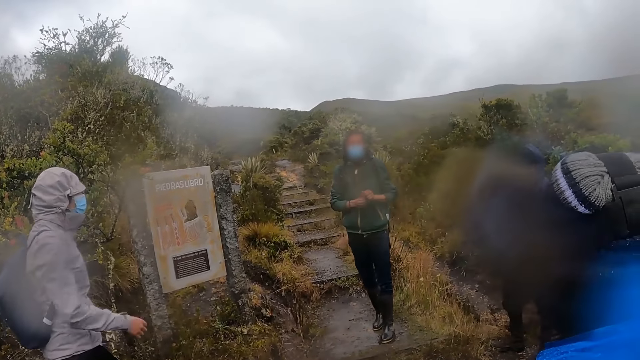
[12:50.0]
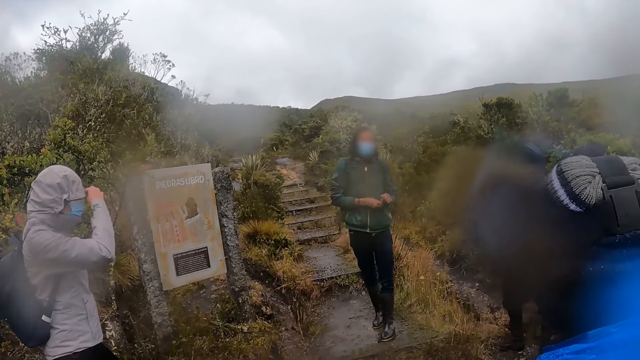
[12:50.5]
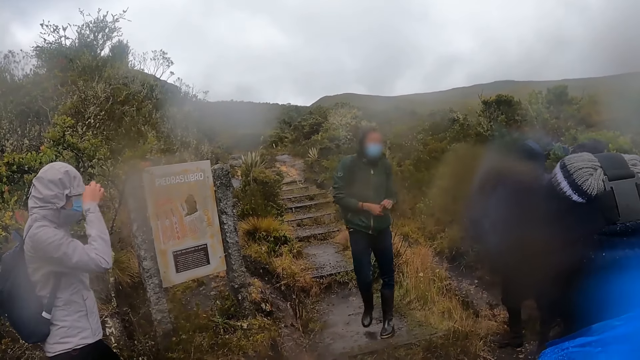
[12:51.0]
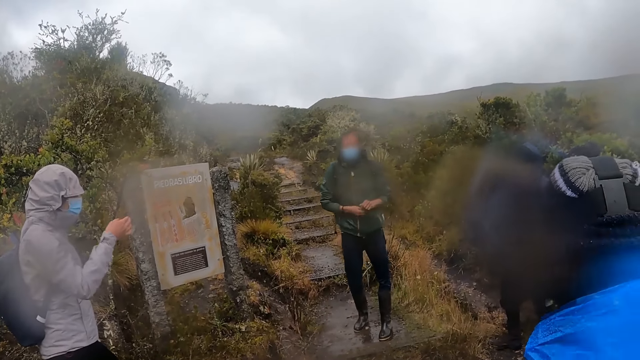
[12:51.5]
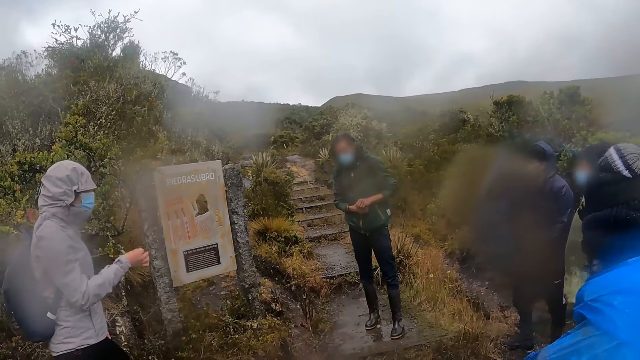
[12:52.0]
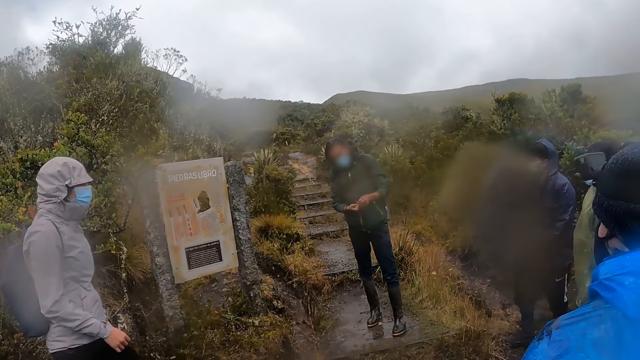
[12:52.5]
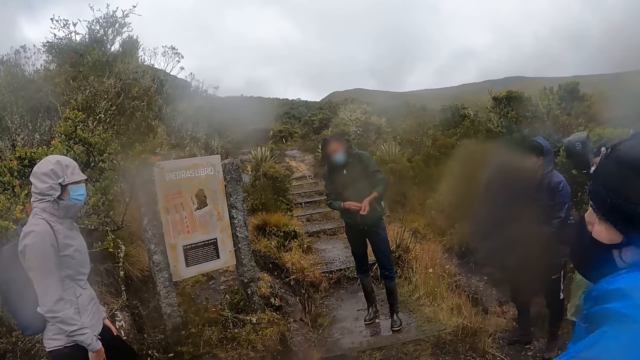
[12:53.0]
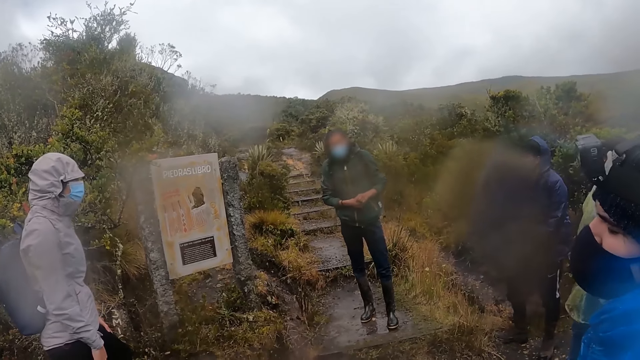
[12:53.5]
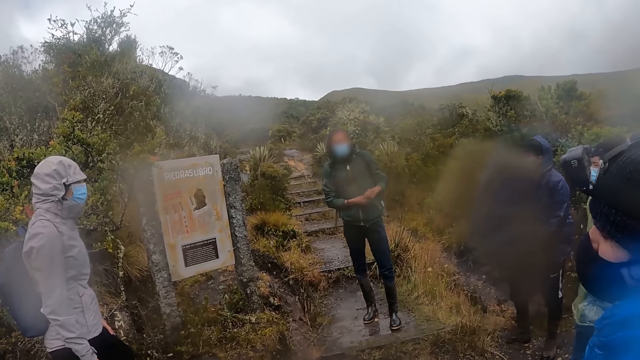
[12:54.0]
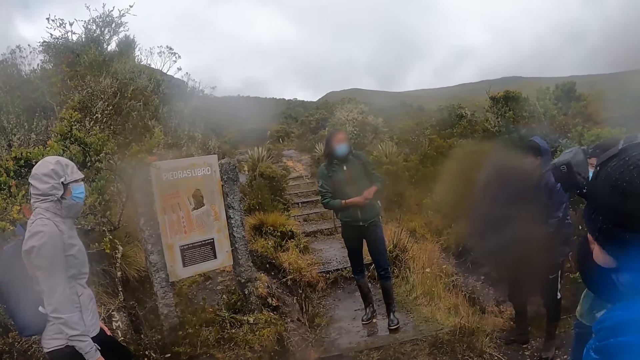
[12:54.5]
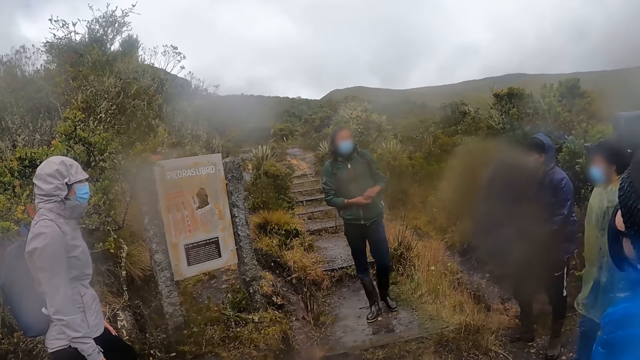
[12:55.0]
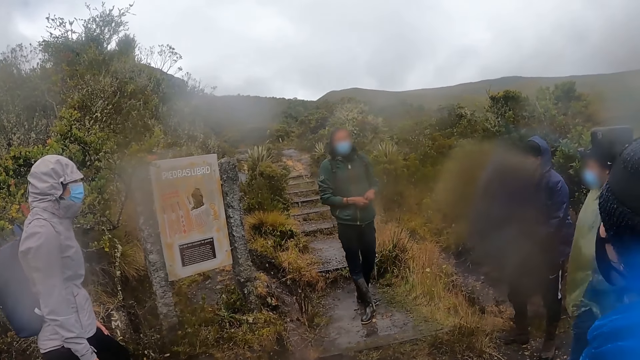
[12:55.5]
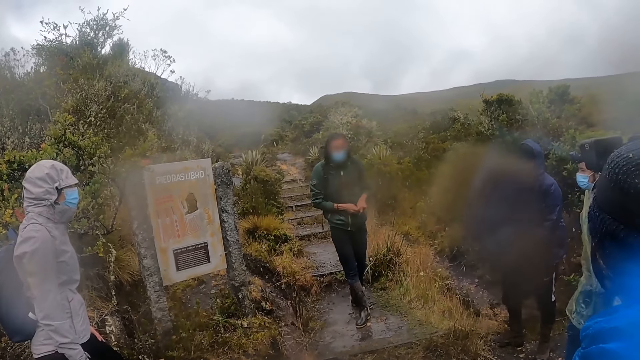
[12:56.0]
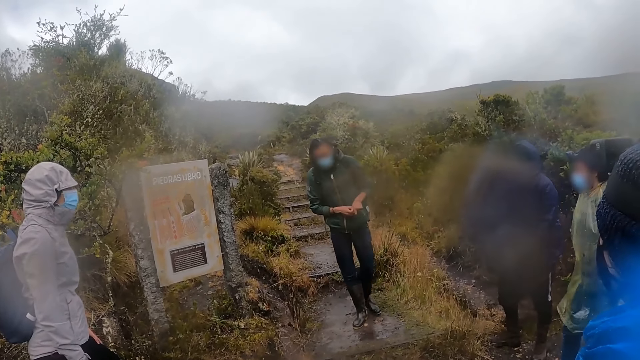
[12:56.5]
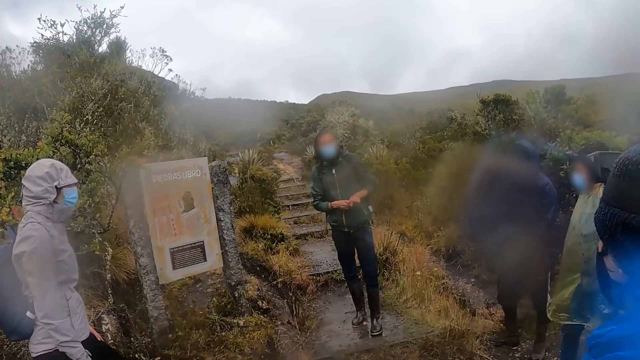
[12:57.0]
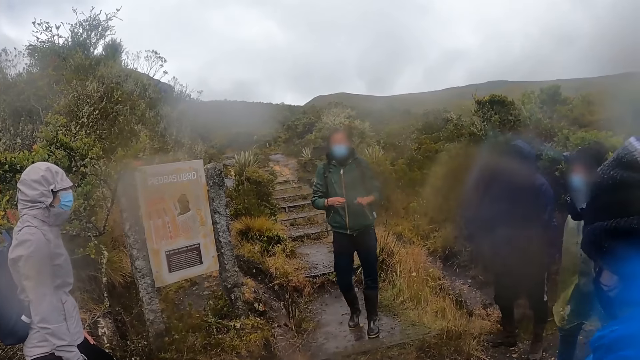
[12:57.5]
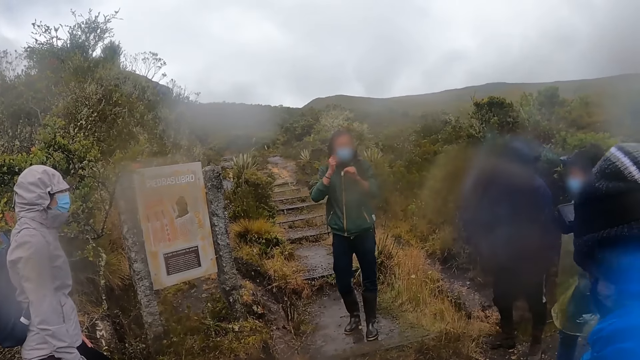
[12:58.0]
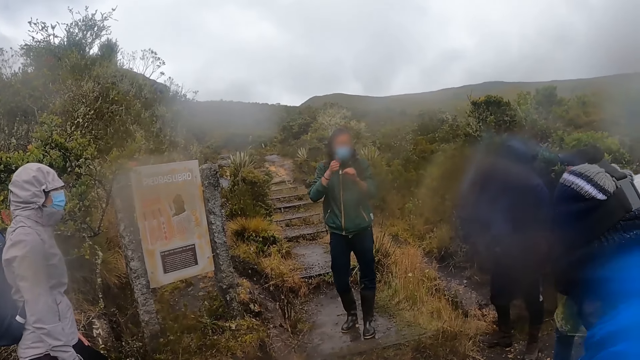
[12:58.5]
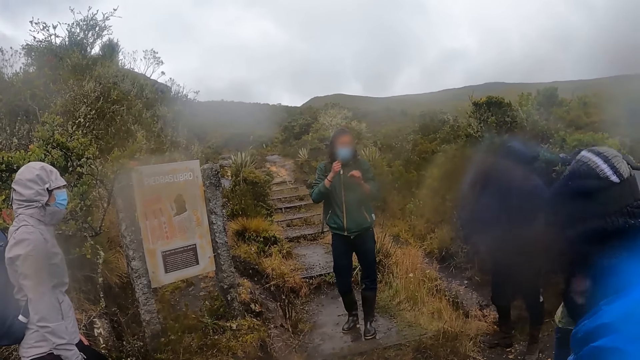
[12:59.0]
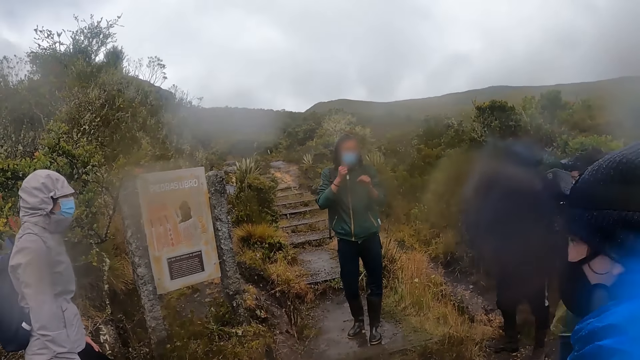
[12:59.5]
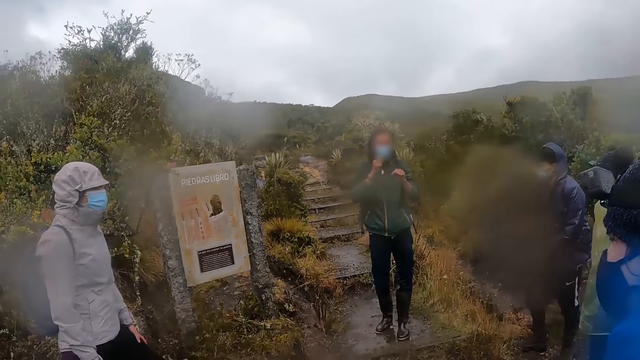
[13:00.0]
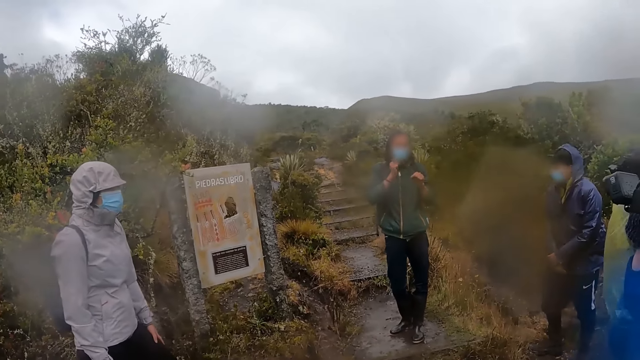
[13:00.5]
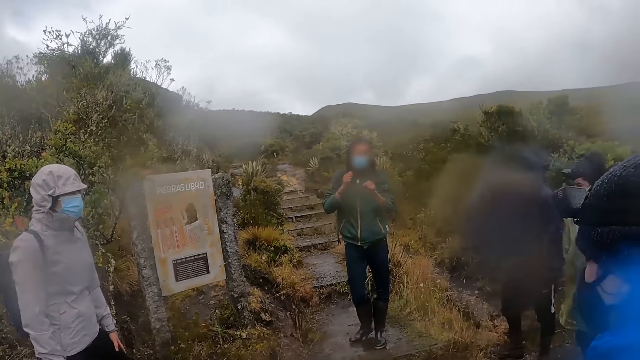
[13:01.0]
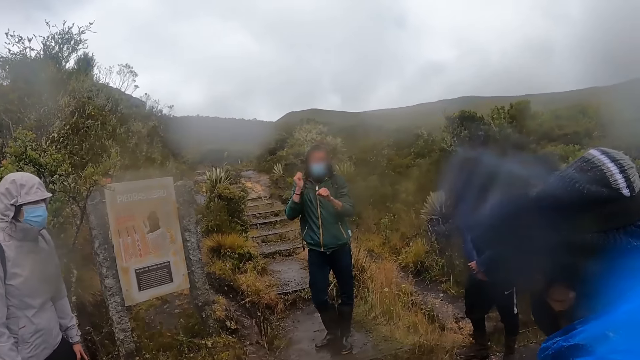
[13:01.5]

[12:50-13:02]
A man wipes his head with his right hand. A person scratches her forehead. Another person moves the hands.

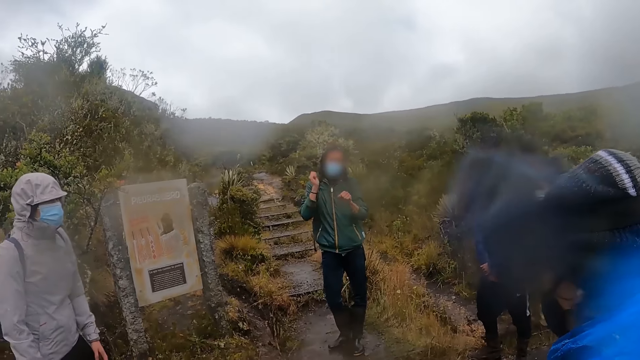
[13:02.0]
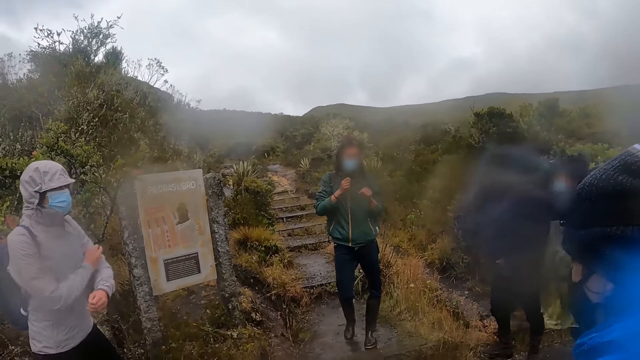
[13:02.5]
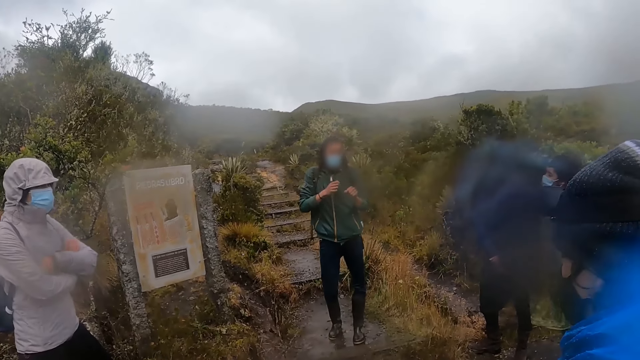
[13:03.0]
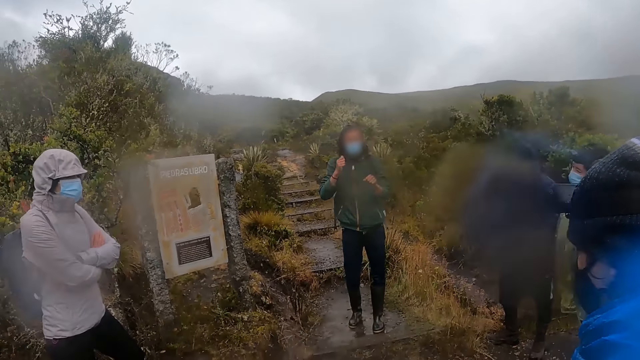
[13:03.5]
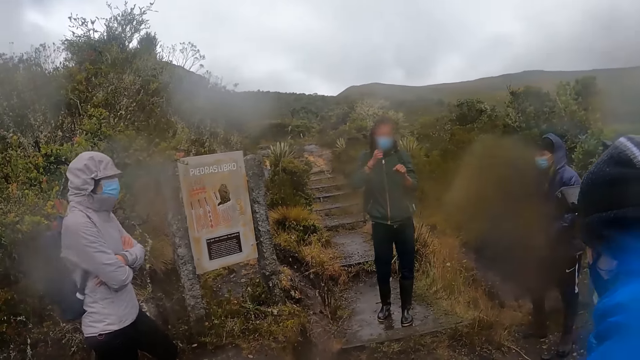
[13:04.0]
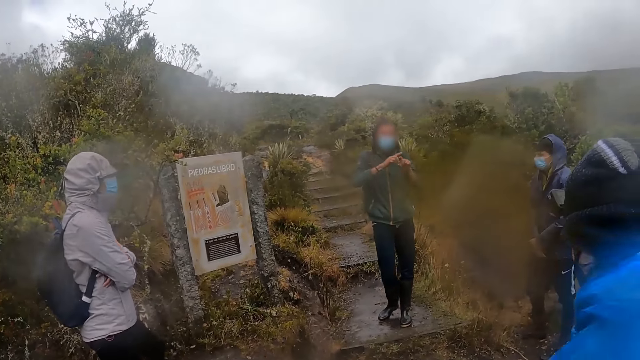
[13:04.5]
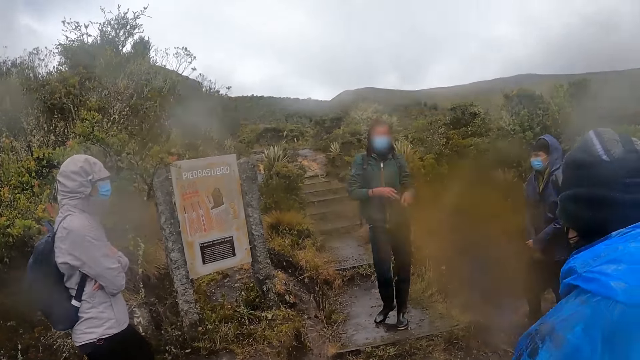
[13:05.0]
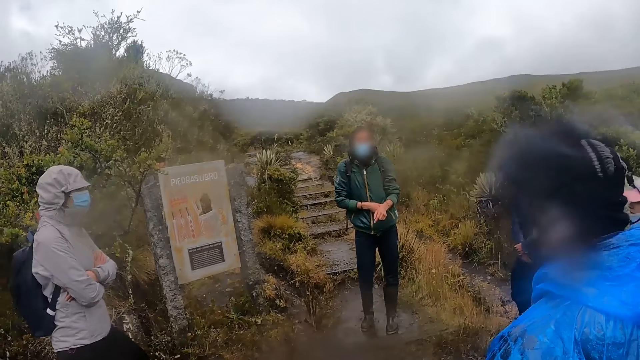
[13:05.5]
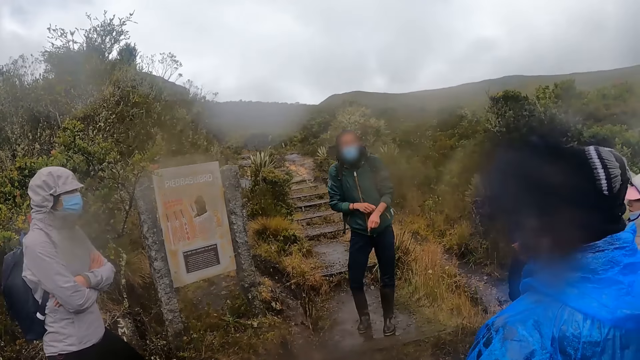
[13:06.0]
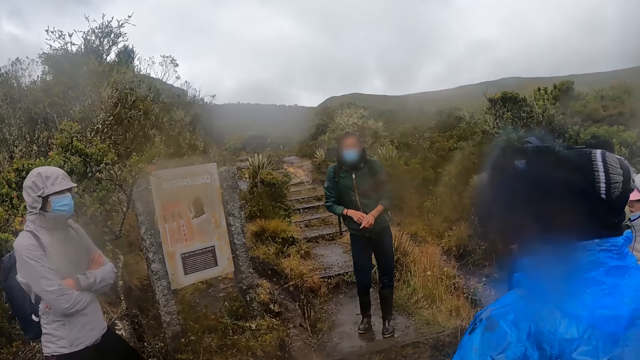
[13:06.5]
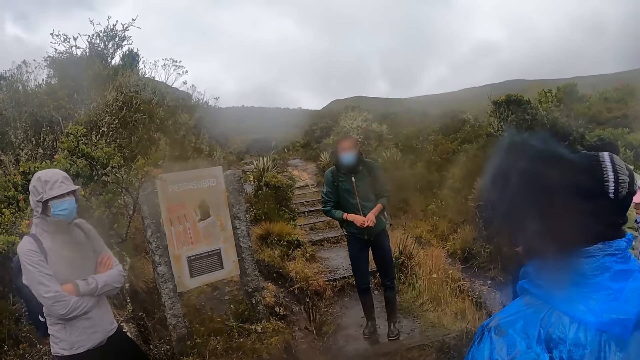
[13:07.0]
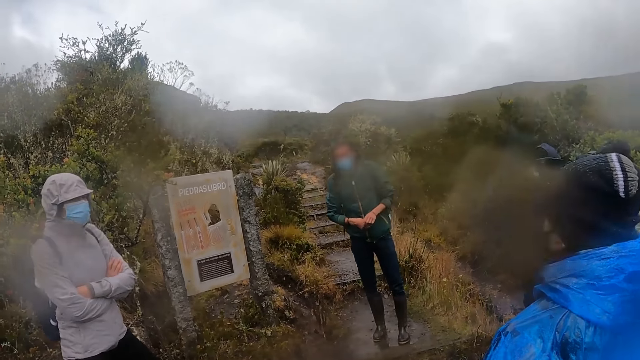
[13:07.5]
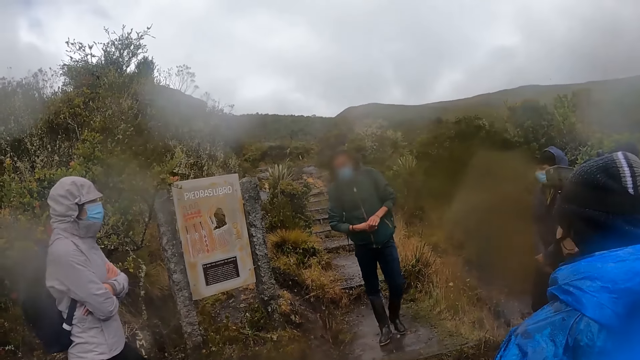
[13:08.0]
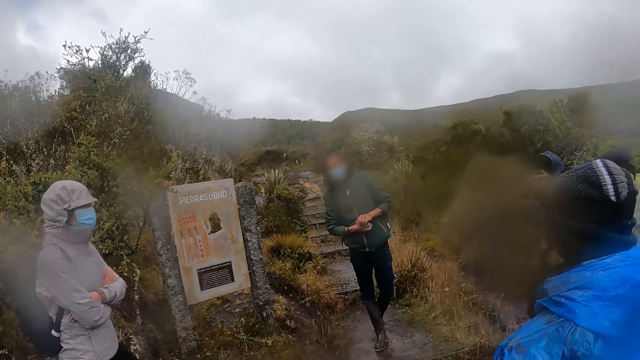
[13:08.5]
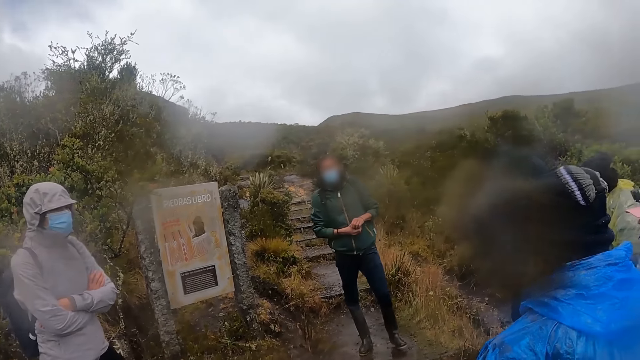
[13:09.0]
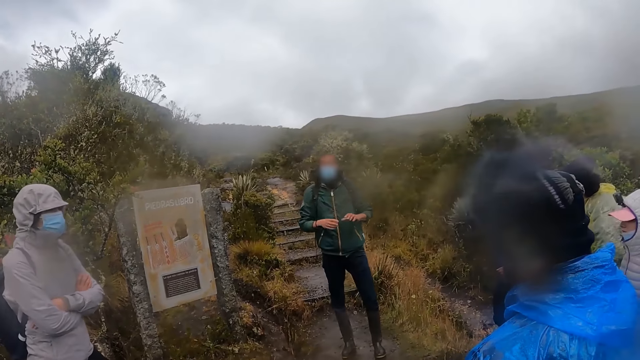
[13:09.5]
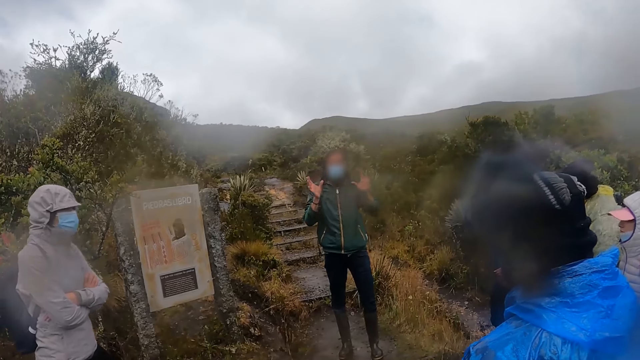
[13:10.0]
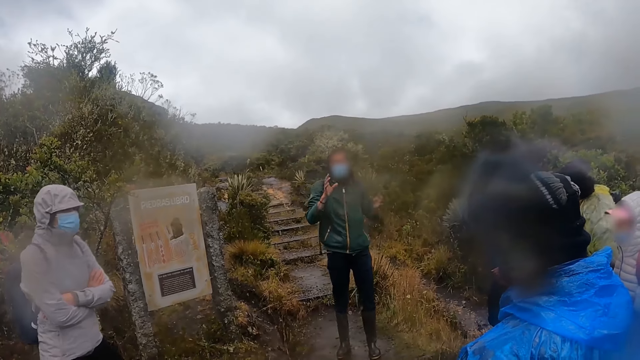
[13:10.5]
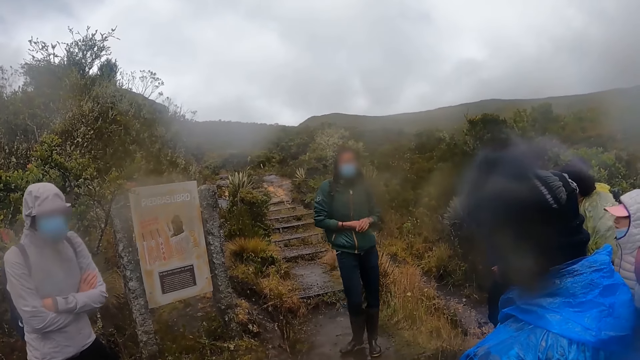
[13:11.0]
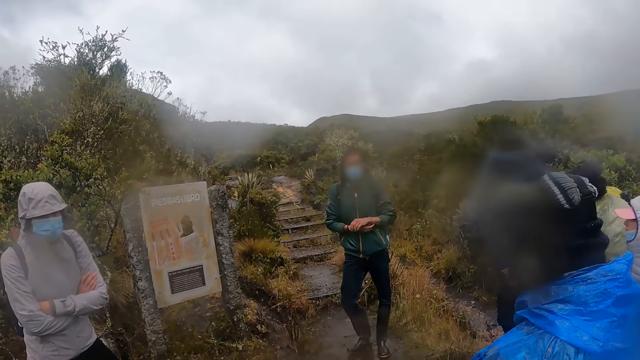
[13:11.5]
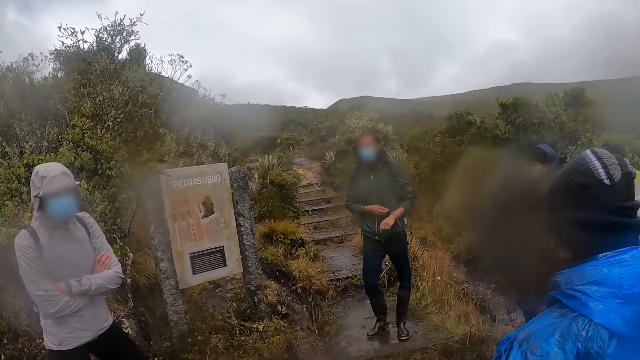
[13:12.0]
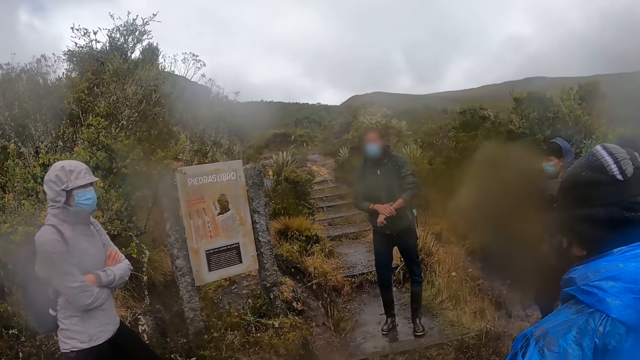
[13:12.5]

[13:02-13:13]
A person holds her arms. A man adjusts a band on his left hand with his right hand. Another person interacts, moves the left leg and moves the hands.
